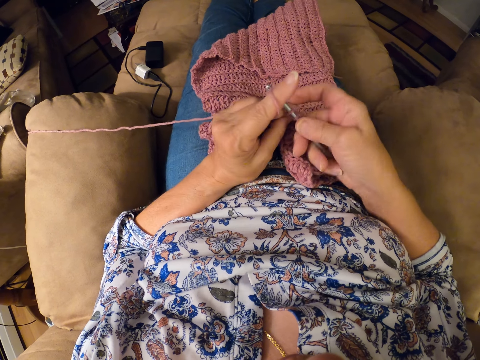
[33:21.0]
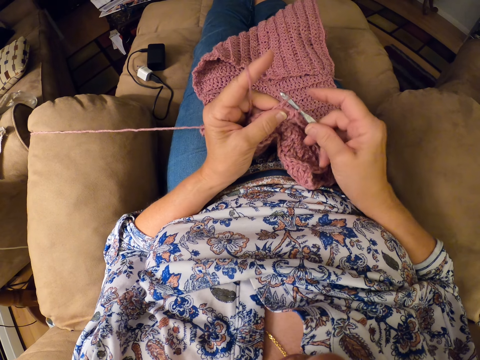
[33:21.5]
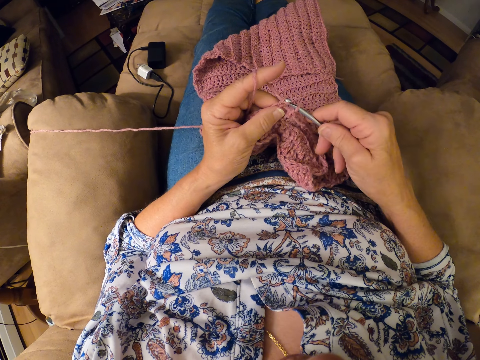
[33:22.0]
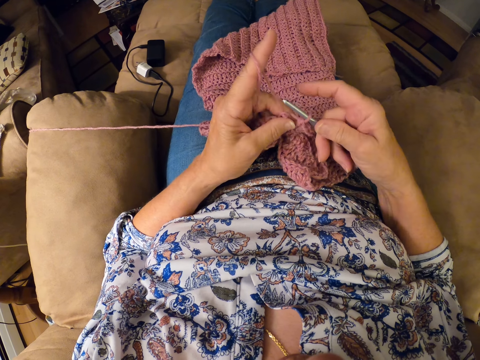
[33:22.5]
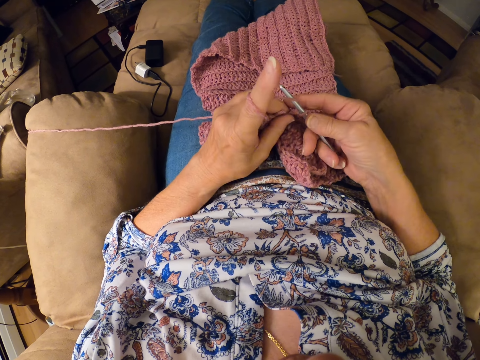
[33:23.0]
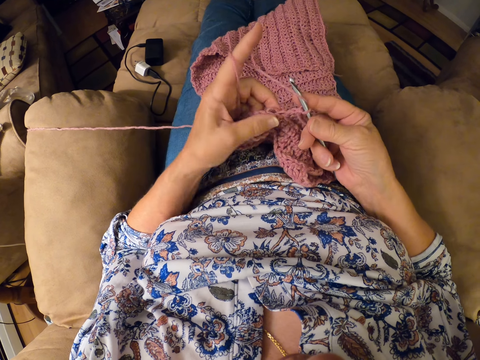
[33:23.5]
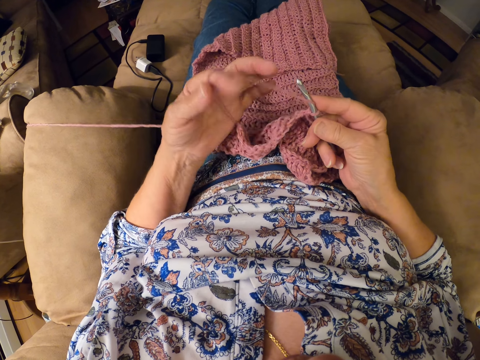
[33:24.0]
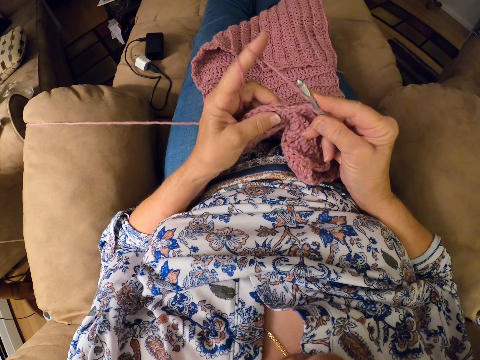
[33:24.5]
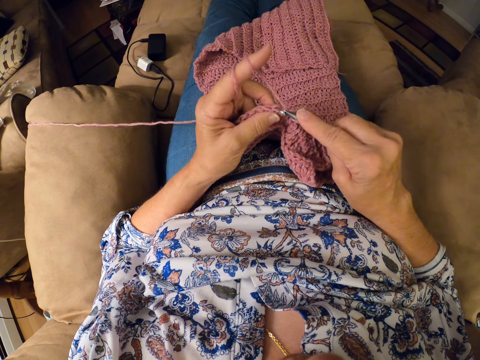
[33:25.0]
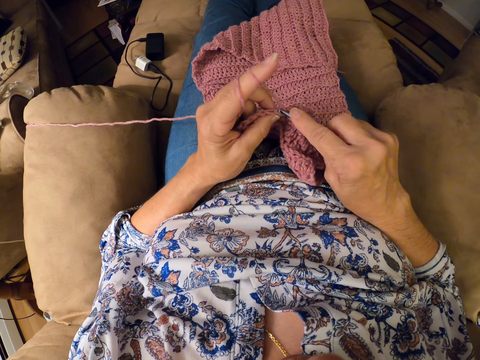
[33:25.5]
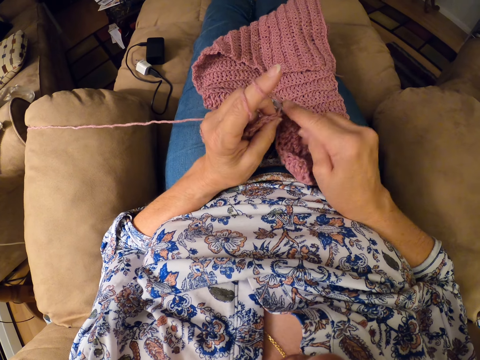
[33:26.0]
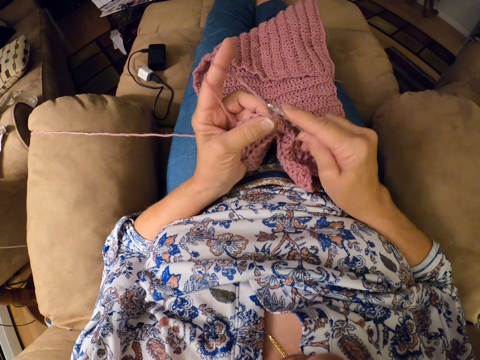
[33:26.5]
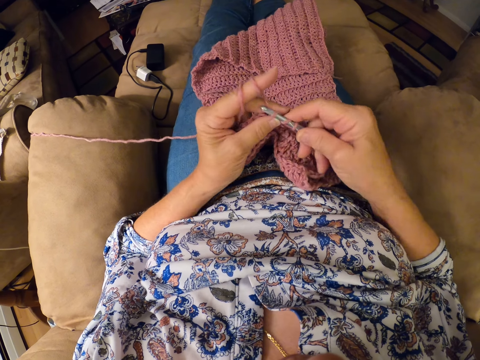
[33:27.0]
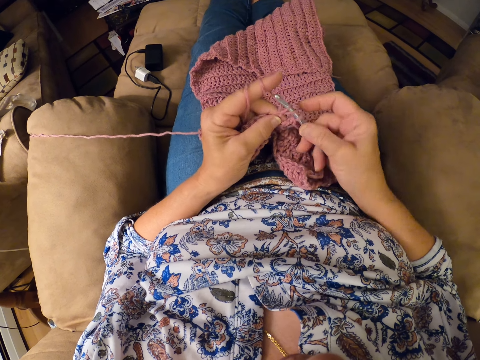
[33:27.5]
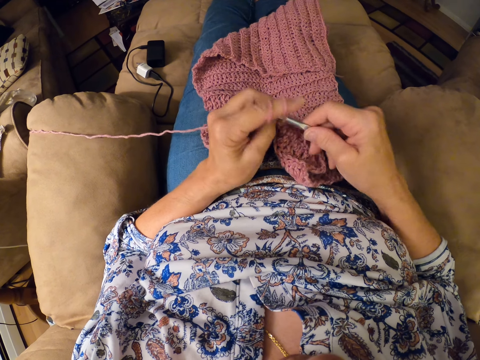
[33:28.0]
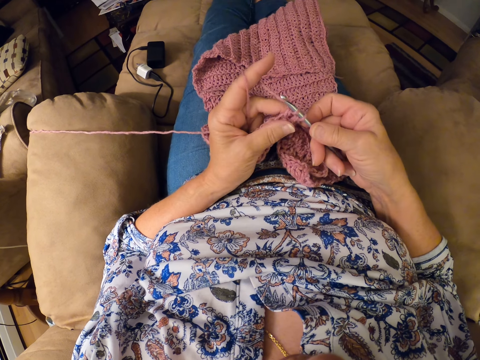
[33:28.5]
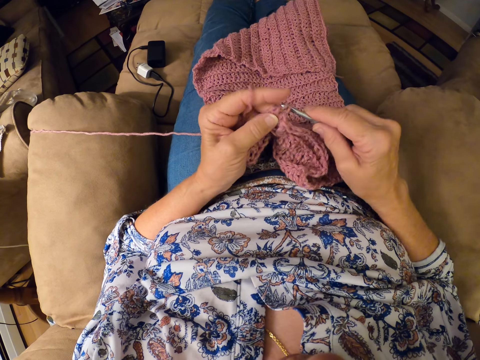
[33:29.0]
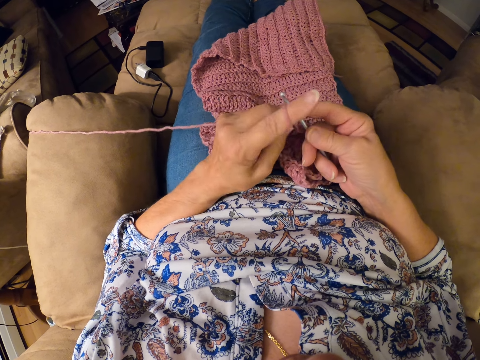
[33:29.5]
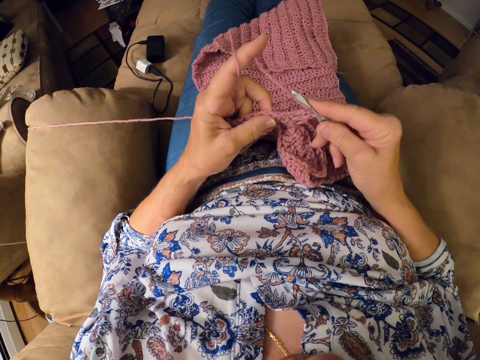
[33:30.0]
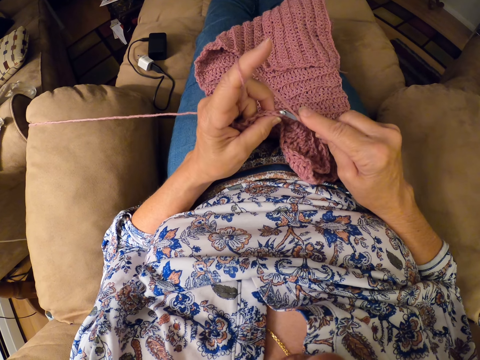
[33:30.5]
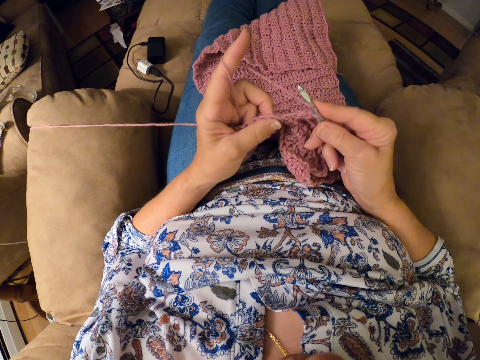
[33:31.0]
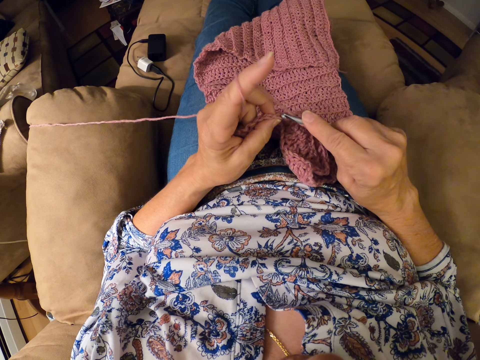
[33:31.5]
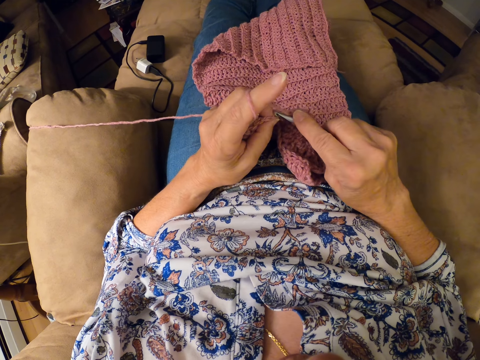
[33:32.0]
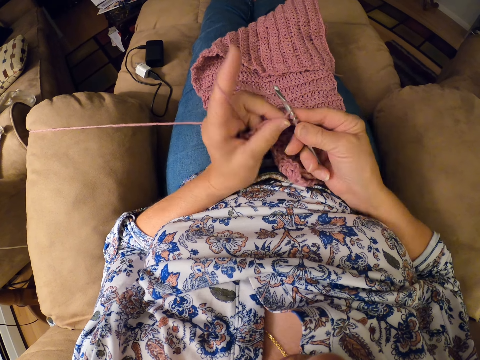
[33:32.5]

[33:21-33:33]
The camera wearer loops the yarn around the left hand index finger. They continue crocheting the yarn with the crocheting hook.

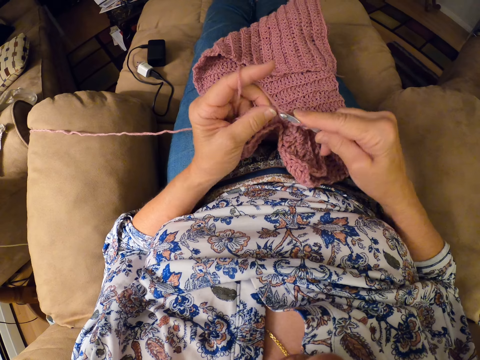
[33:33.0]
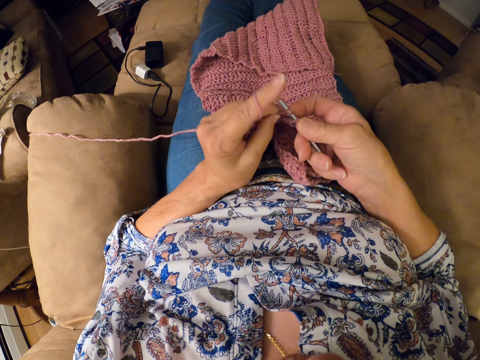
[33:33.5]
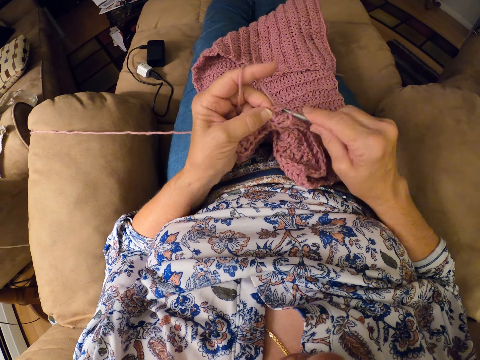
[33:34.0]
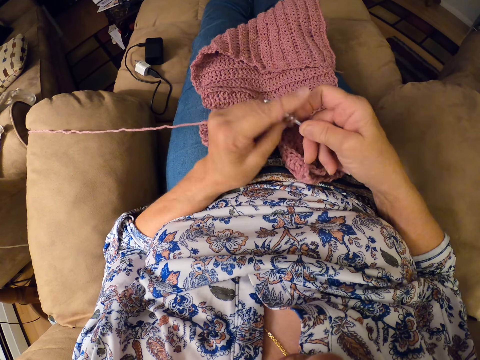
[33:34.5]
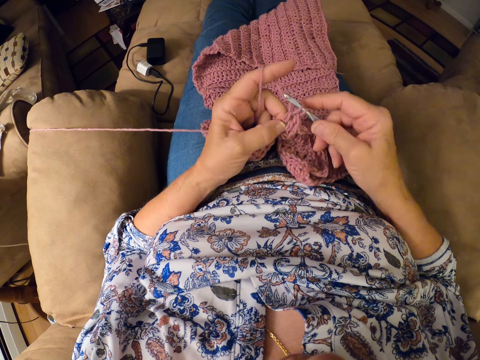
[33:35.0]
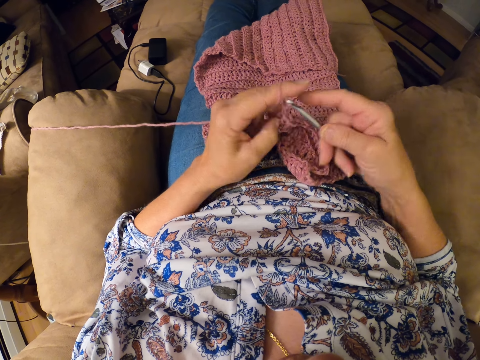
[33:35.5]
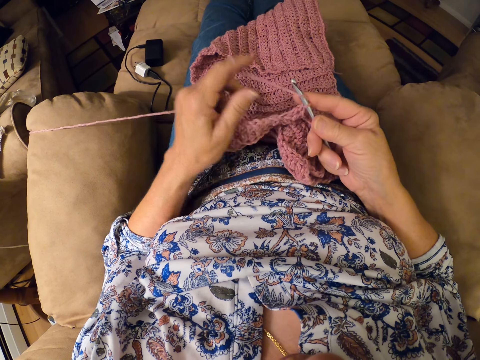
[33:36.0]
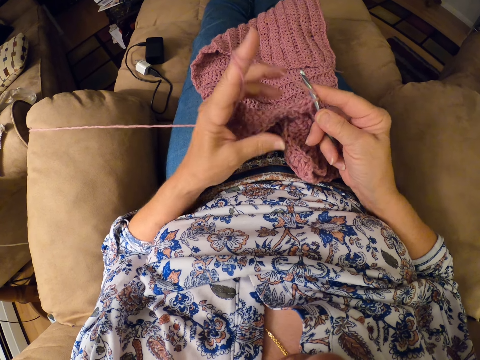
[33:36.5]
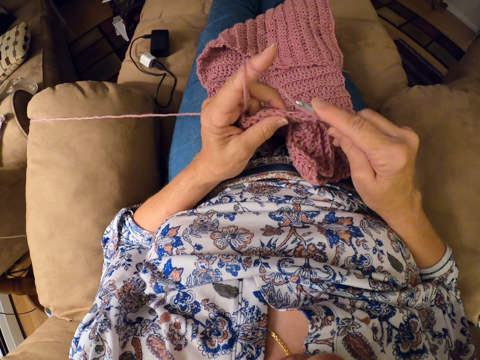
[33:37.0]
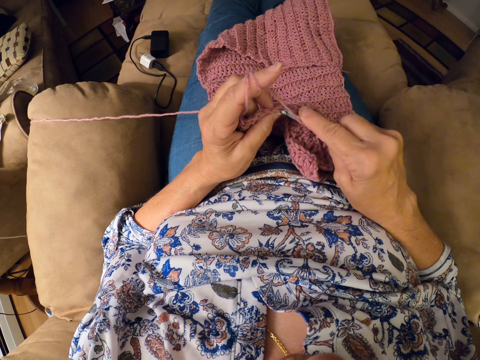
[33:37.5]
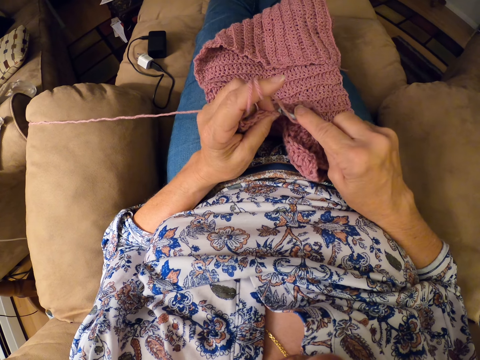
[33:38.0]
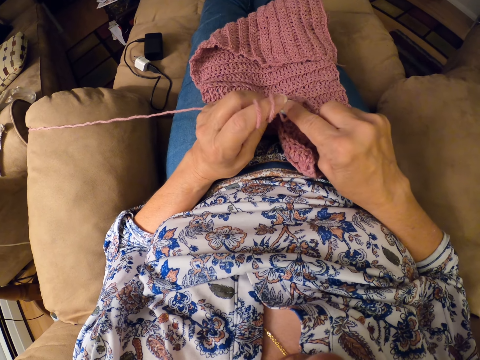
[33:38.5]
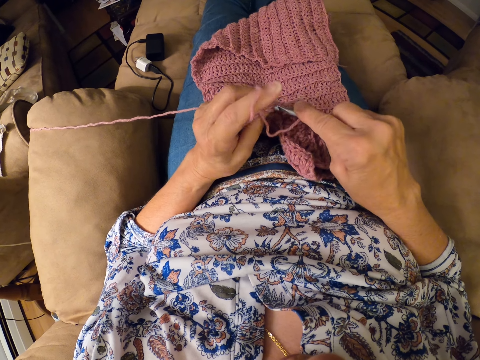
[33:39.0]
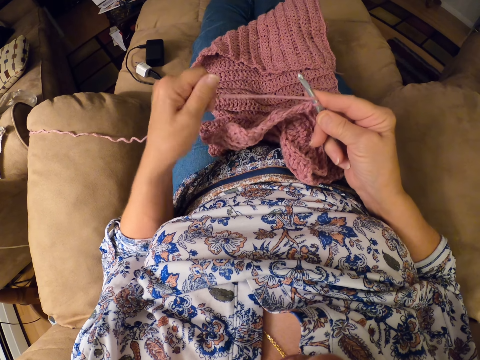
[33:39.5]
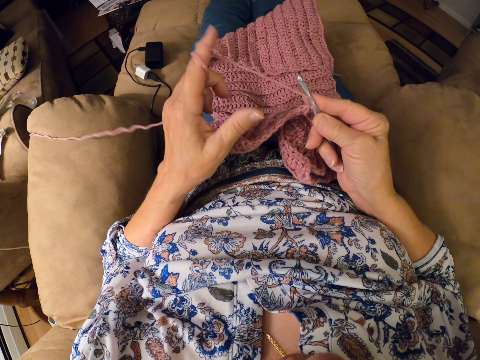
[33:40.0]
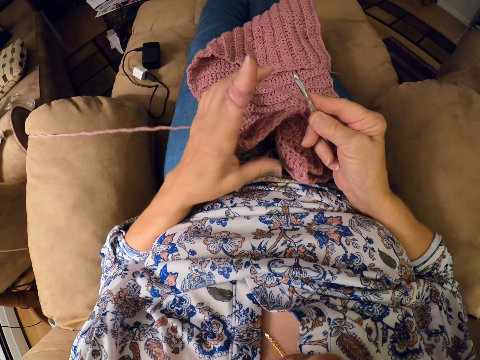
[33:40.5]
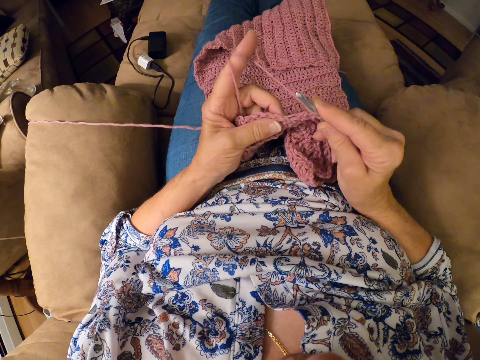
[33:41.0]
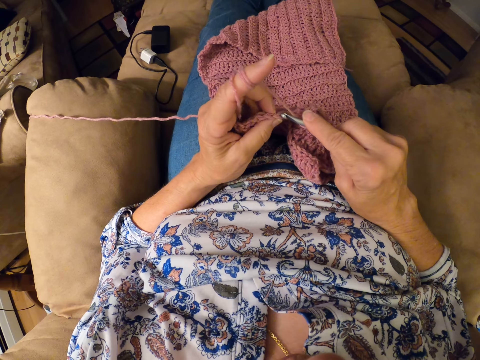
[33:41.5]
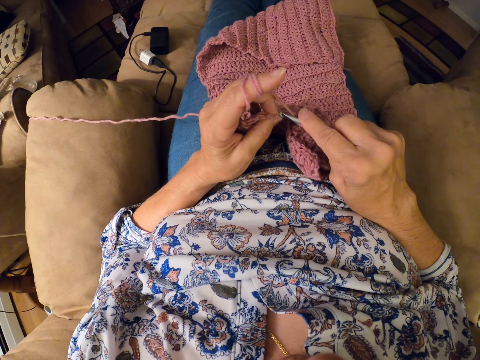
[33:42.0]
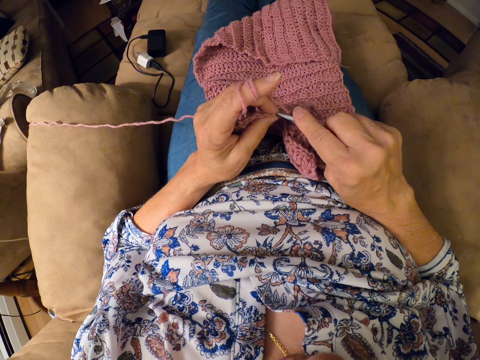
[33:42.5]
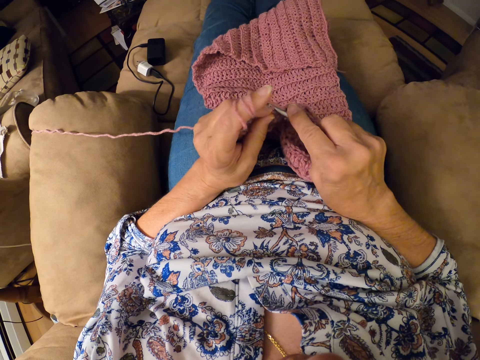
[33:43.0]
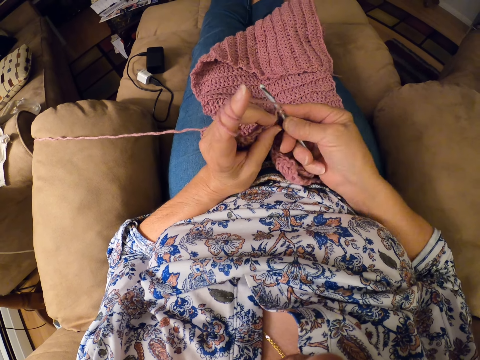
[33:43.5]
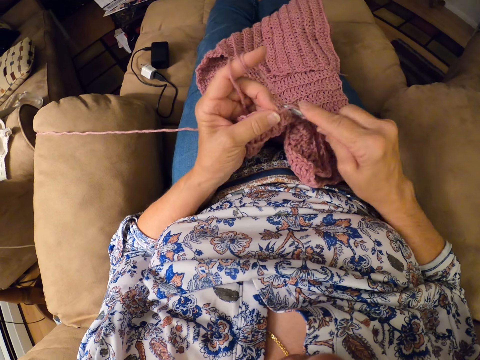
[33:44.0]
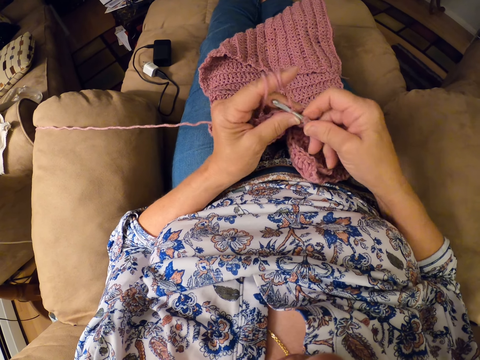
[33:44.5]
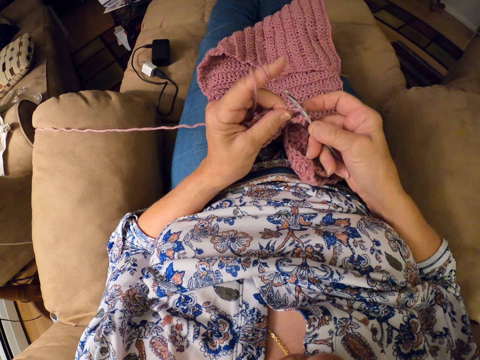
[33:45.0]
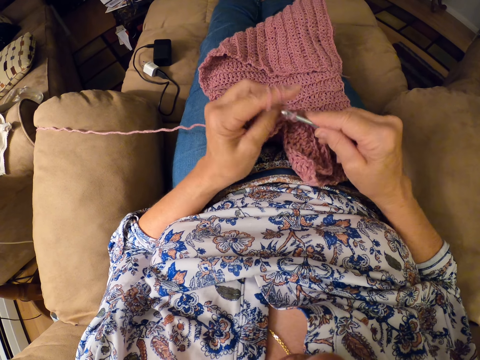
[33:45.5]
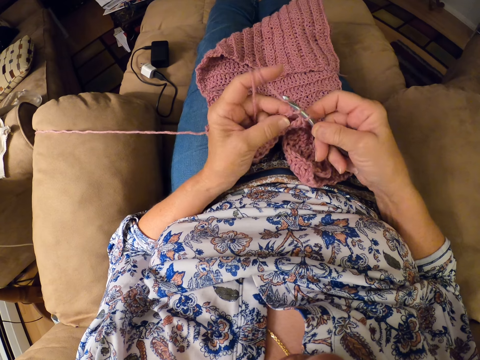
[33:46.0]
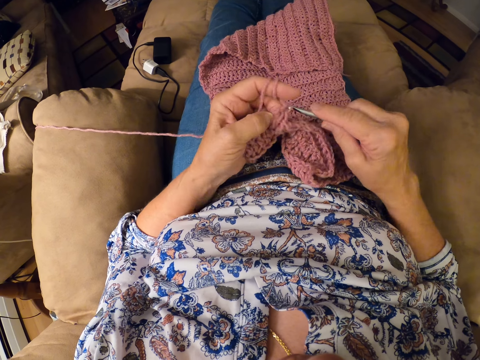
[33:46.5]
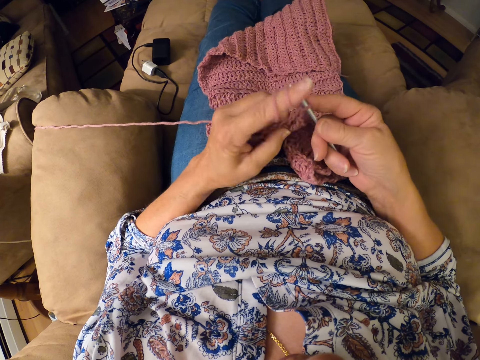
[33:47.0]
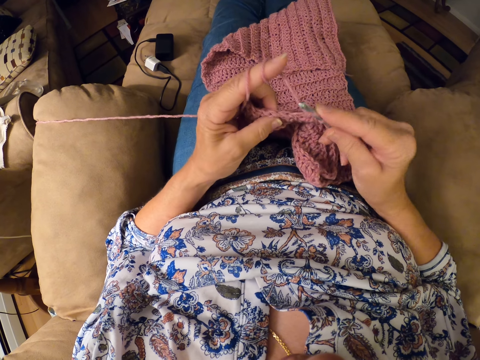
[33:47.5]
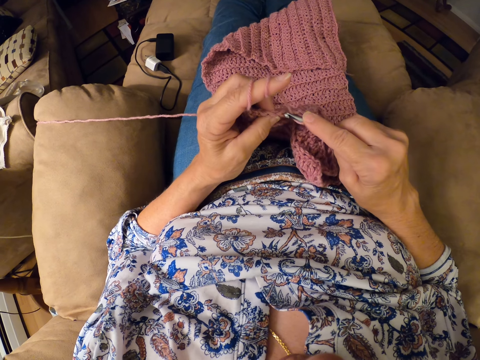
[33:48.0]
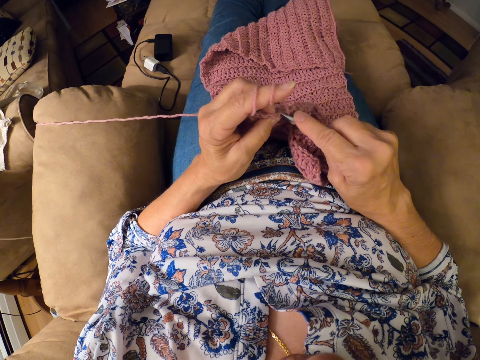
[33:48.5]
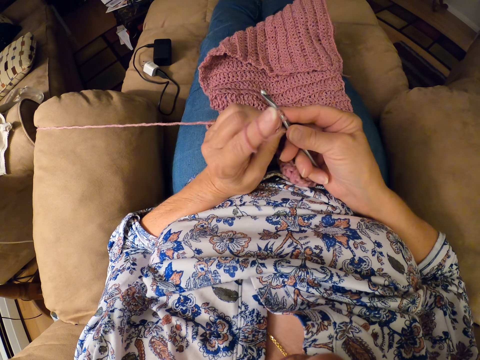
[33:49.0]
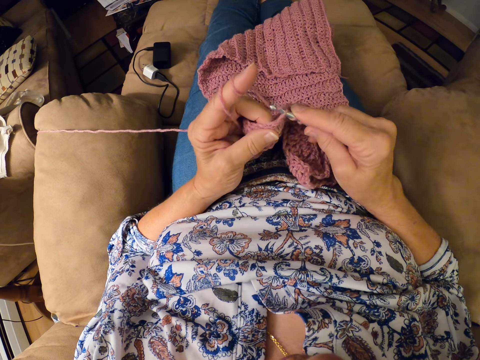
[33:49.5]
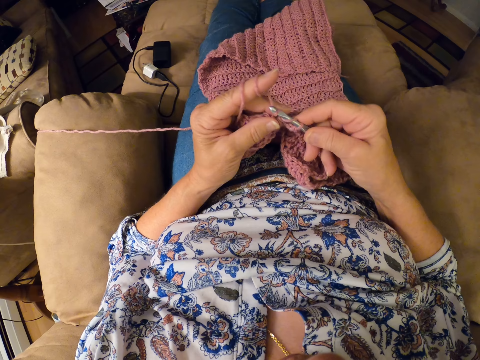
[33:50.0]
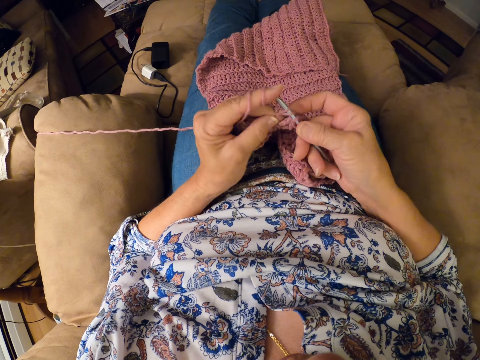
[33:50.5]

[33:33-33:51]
The camera wearer loops the yarn around the left hand index finger. They continue crocheting the yarn with the crocheting hook. They loop the yarn around the left hand index finger. They continue crocheting the yarn with the crocheting hook.
